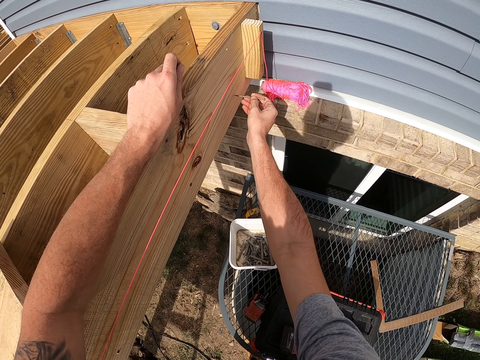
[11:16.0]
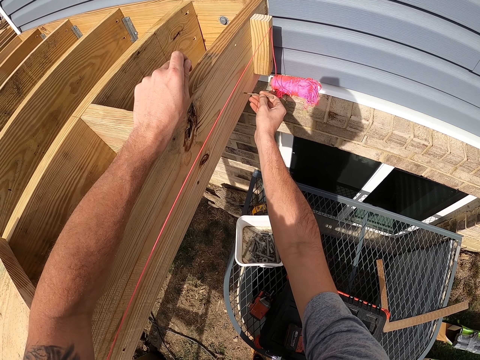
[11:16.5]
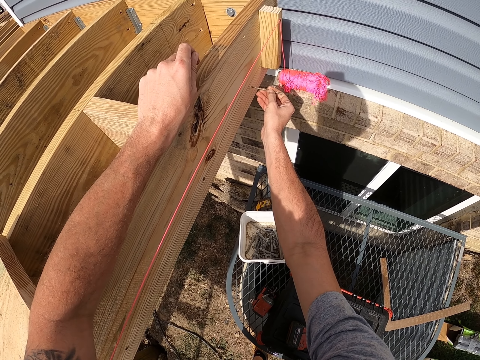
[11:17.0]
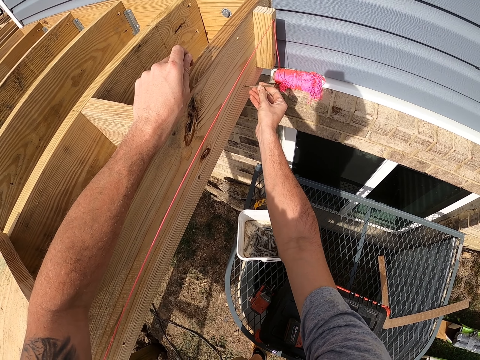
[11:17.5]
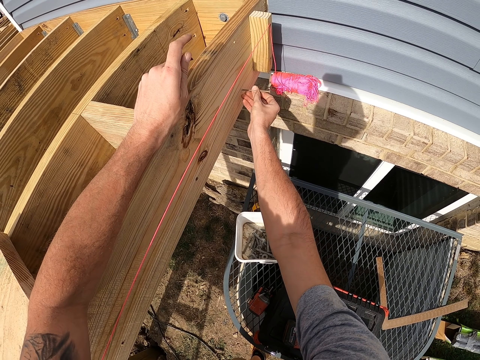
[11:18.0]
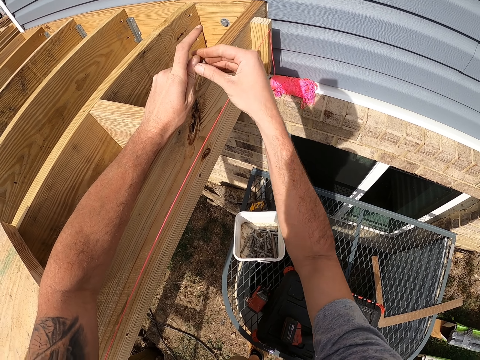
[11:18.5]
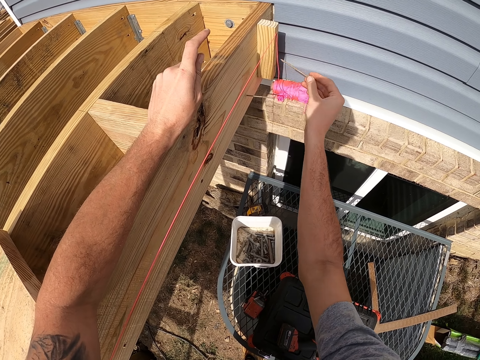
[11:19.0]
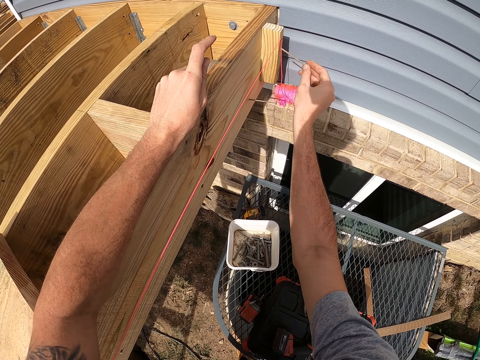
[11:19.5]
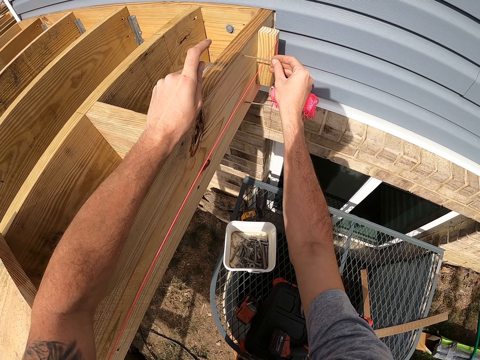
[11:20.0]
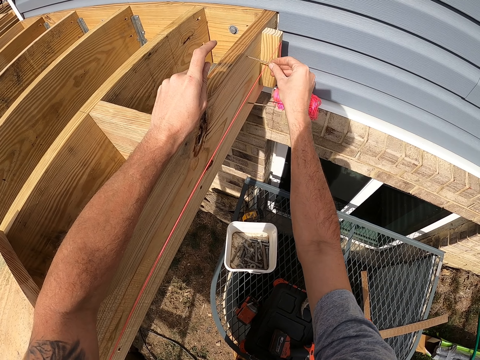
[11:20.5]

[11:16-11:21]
The camera wearer puts the screws into the holes. They fix the screws on the wood.

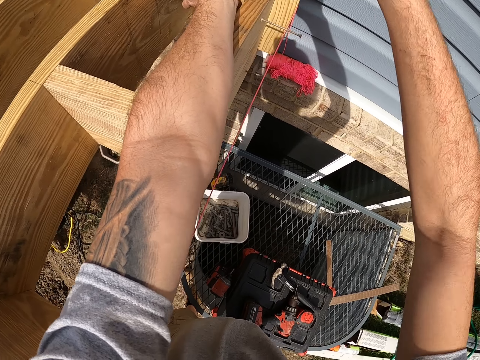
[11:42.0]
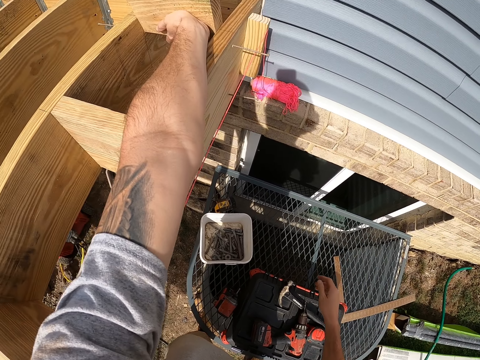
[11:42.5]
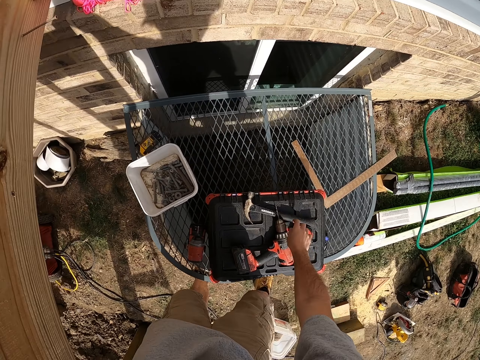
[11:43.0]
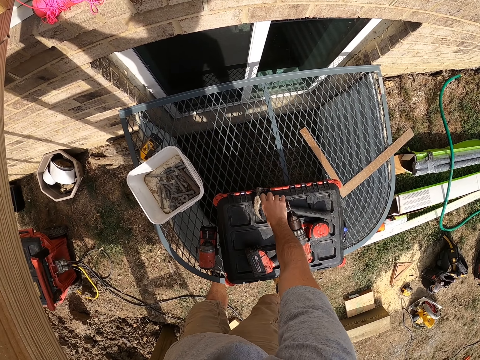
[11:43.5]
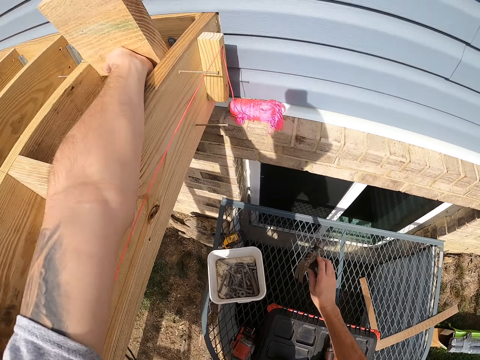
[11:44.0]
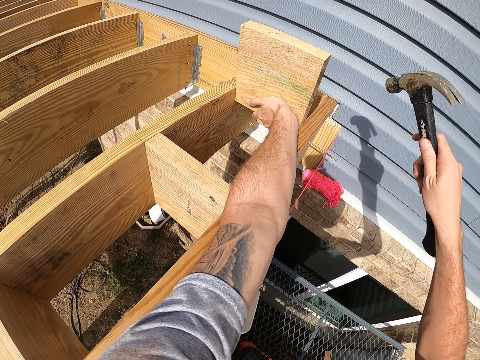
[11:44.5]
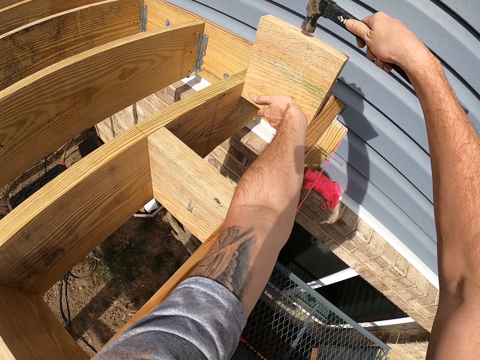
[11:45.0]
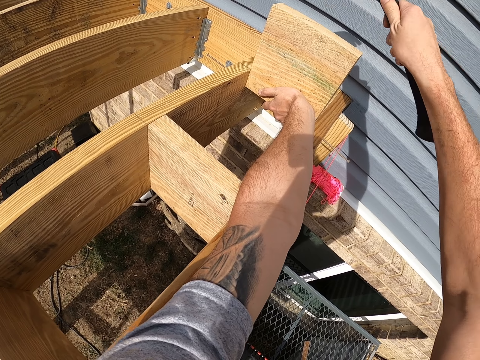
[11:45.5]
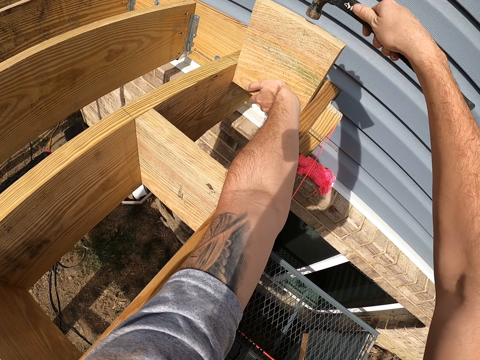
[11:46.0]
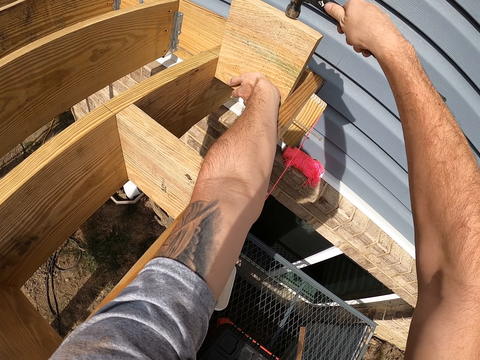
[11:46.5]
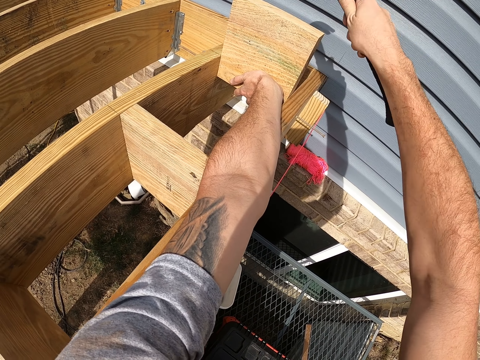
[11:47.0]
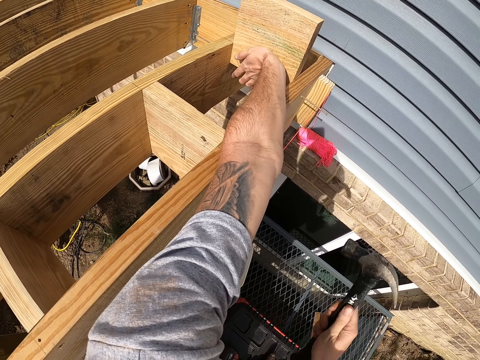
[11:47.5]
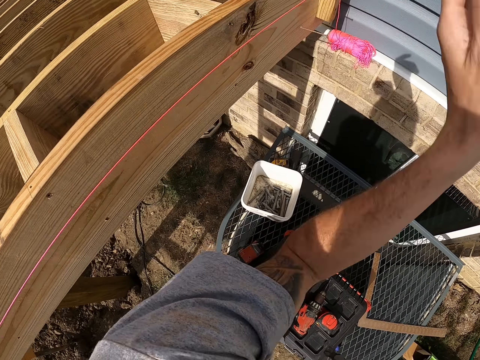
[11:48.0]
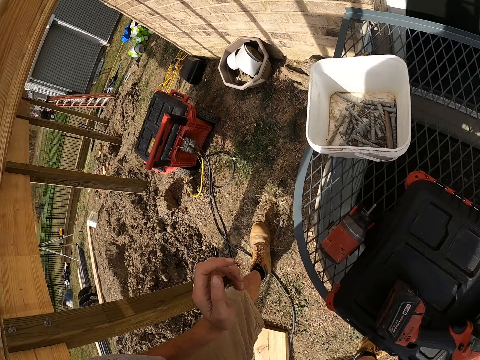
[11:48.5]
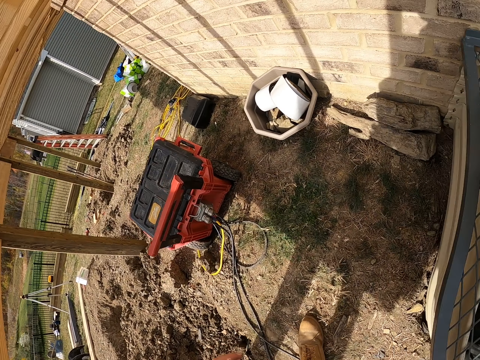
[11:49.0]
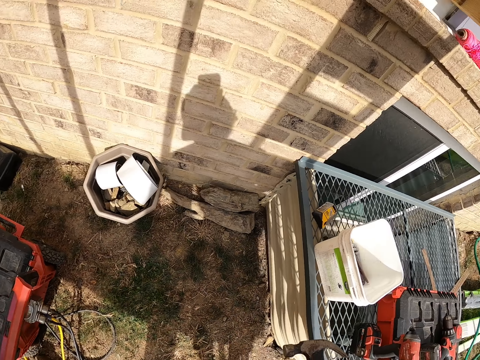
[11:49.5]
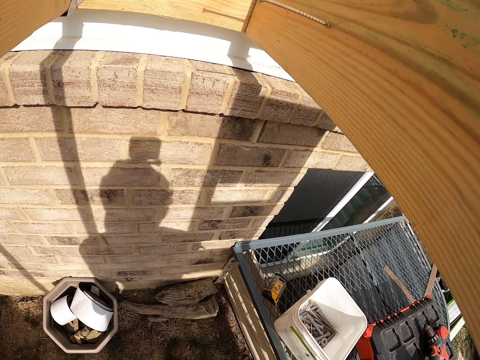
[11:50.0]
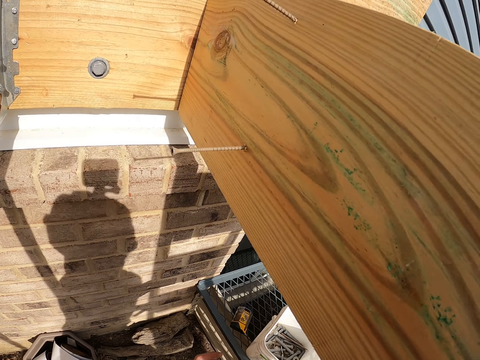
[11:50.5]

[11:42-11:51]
The camera wearer picks up a hammer. They hit the wood with the hammer.

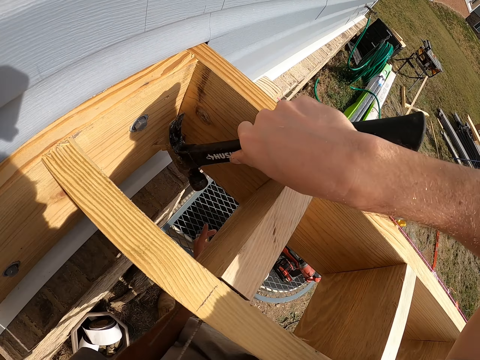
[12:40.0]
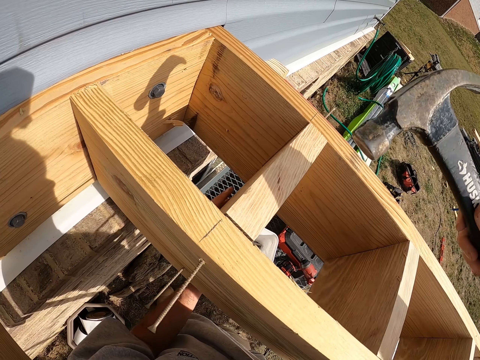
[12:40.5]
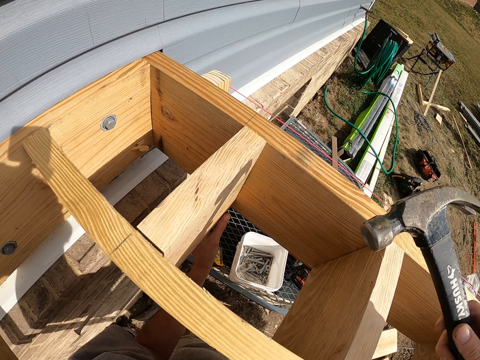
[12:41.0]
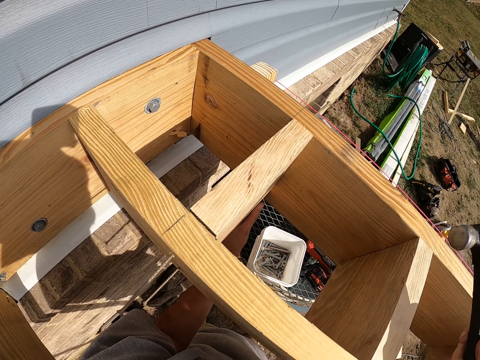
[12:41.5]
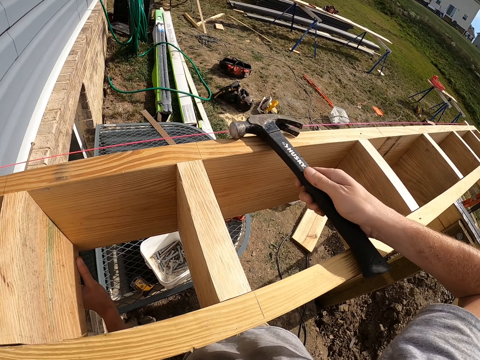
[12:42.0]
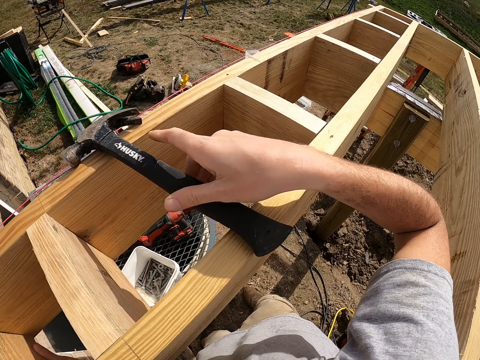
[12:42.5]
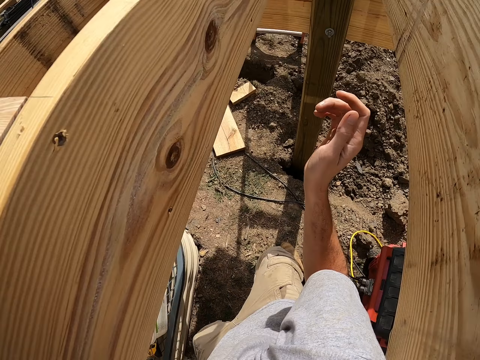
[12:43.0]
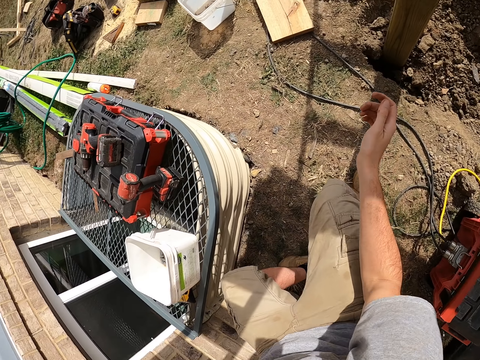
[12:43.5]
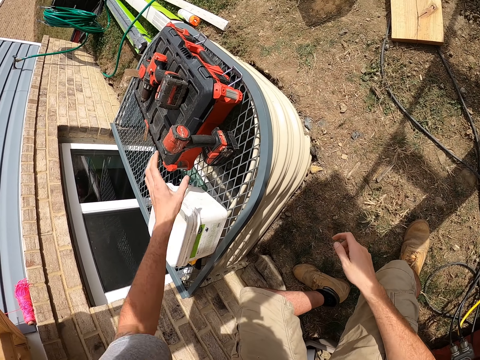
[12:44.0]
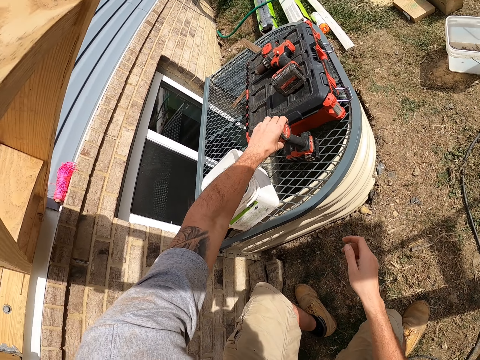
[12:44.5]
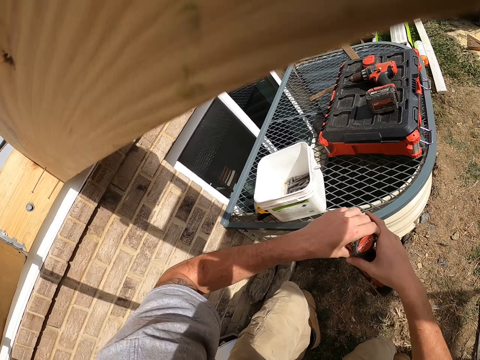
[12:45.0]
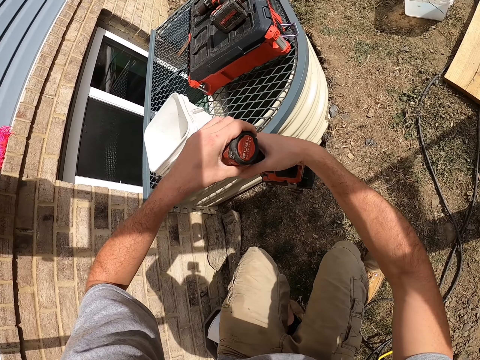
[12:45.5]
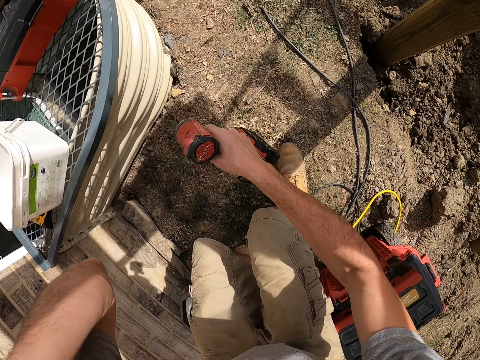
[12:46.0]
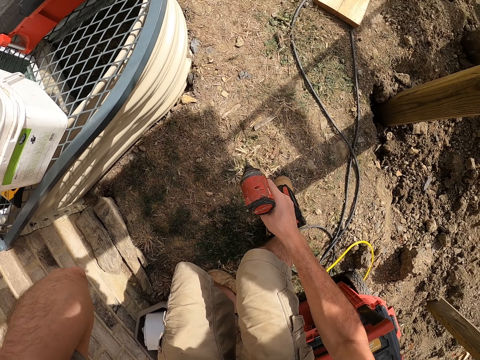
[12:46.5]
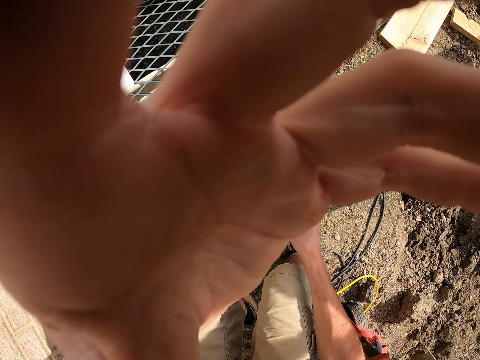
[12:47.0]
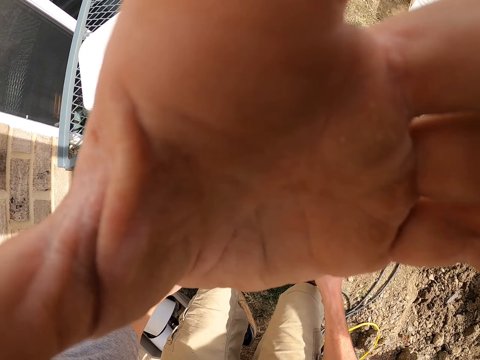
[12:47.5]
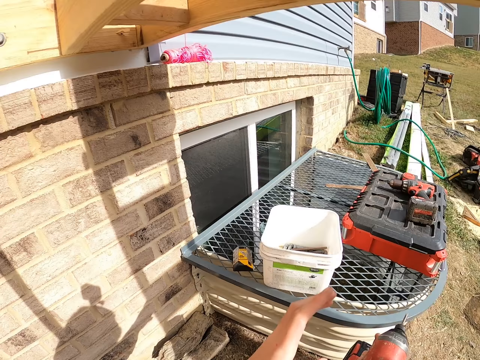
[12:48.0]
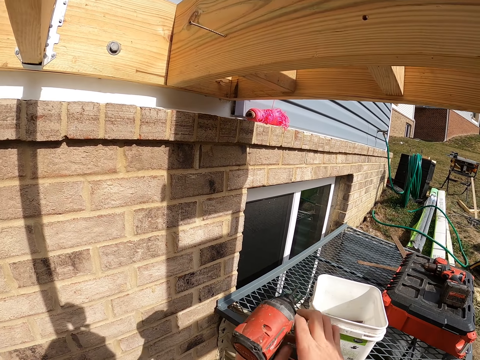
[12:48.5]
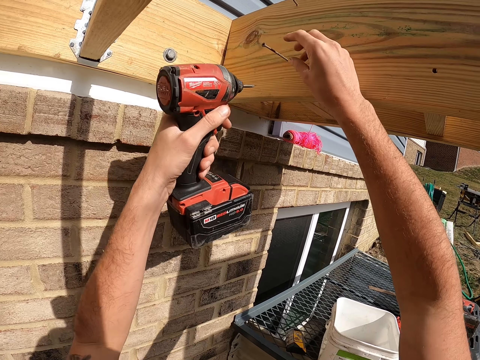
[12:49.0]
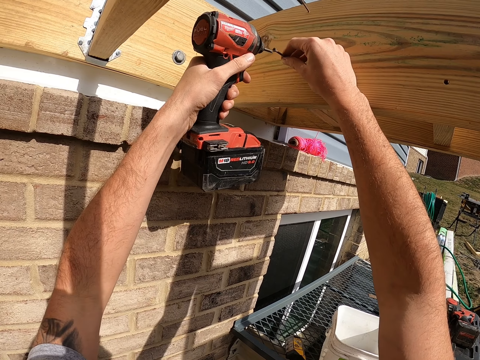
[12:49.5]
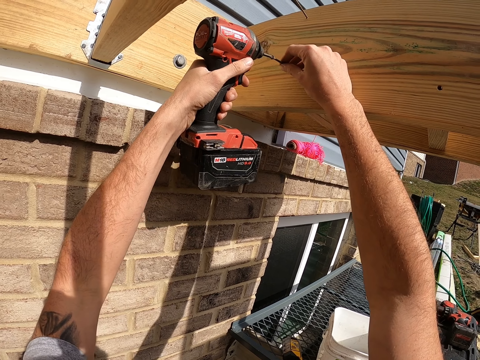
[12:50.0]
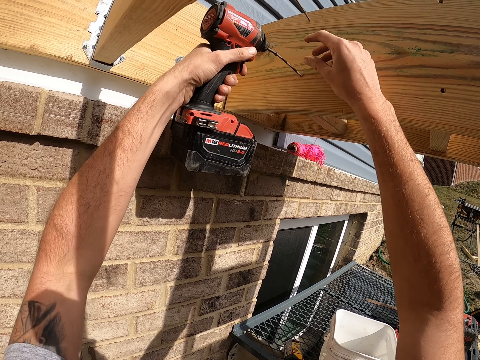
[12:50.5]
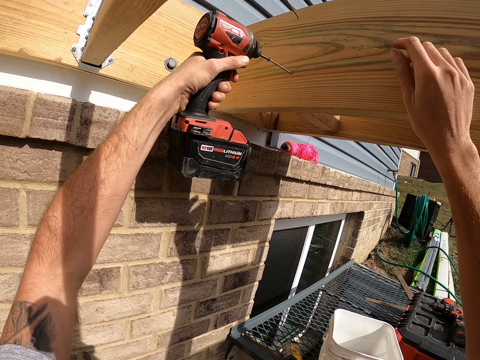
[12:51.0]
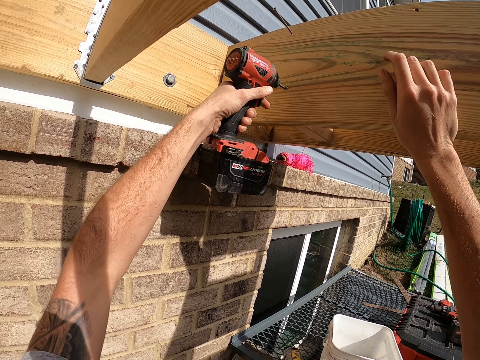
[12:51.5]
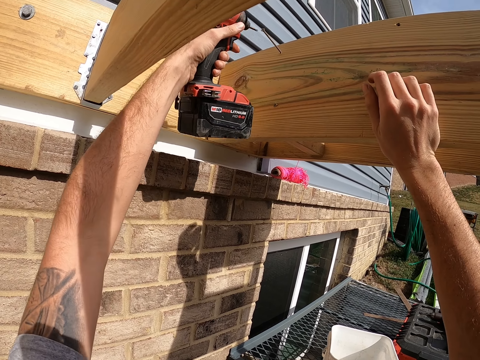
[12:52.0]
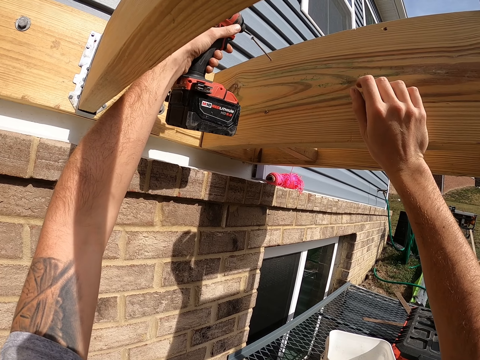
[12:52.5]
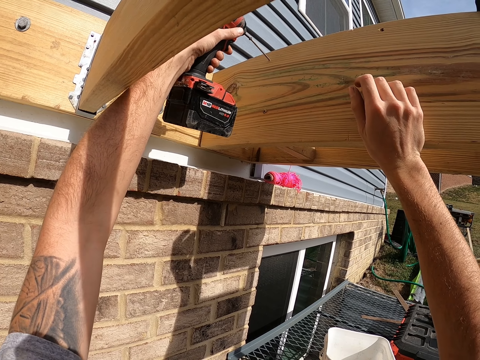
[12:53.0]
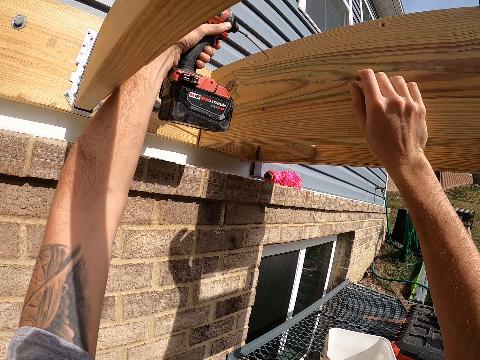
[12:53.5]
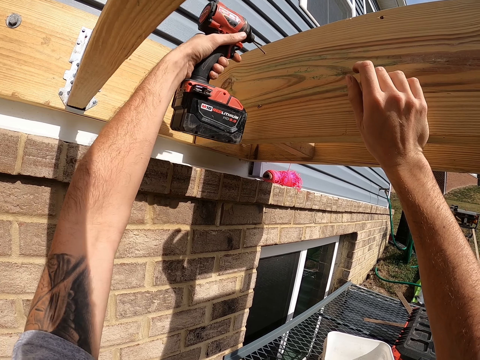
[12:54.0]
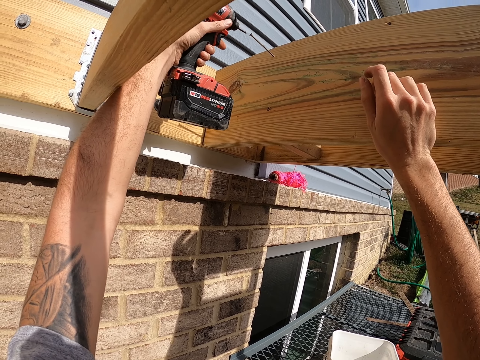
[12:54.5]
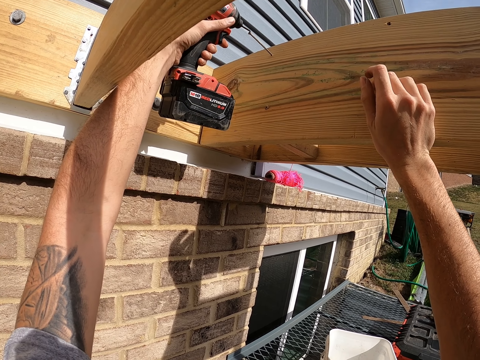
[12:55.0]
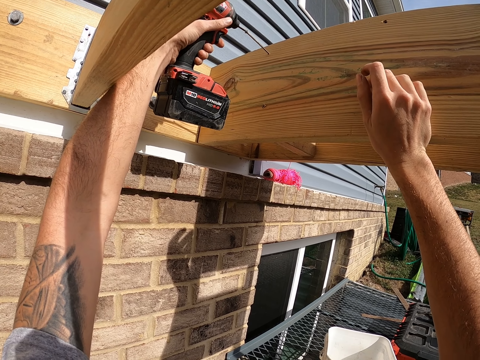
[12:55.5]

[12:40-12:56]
The camera wearer puts the hammer on the wood. They pick up the drilling machine. They drill a screw into the wood.
